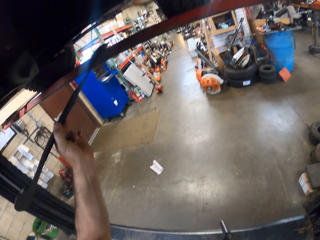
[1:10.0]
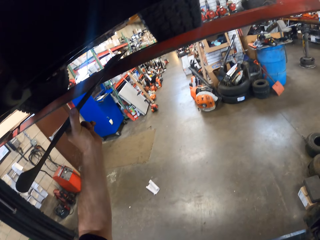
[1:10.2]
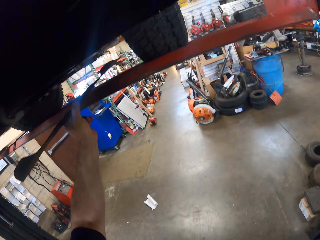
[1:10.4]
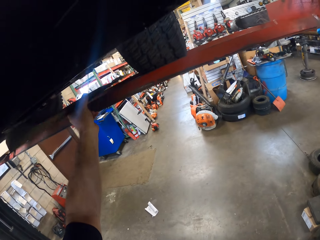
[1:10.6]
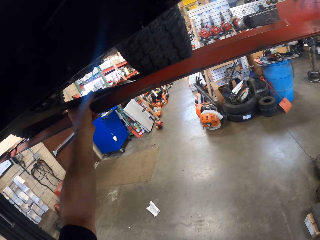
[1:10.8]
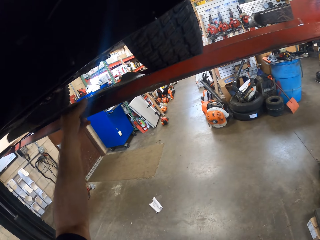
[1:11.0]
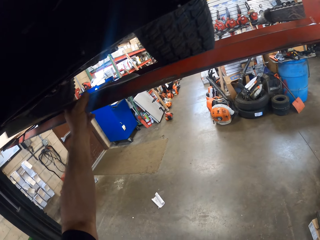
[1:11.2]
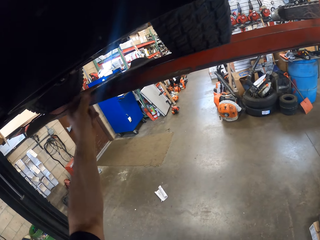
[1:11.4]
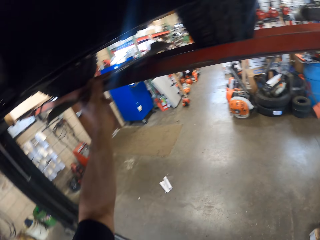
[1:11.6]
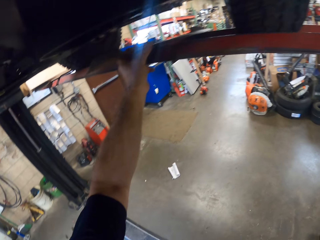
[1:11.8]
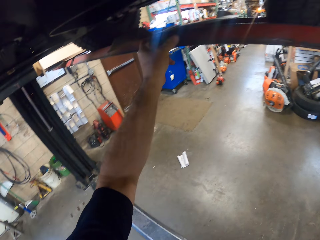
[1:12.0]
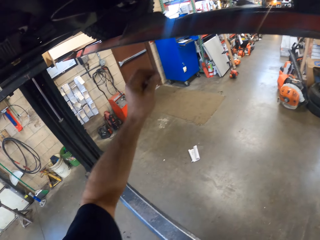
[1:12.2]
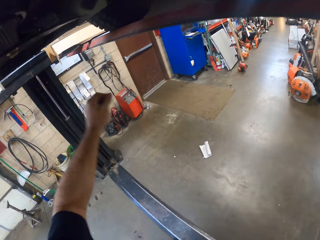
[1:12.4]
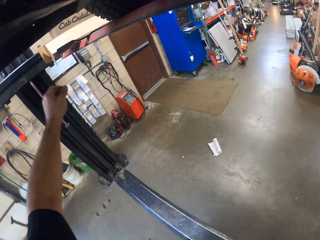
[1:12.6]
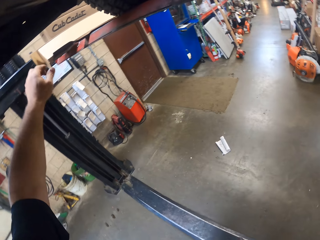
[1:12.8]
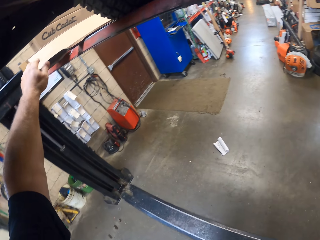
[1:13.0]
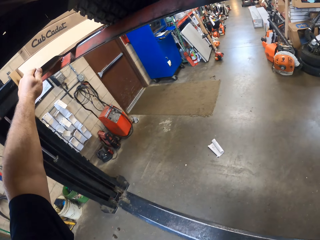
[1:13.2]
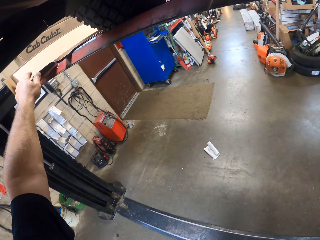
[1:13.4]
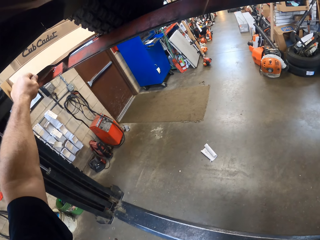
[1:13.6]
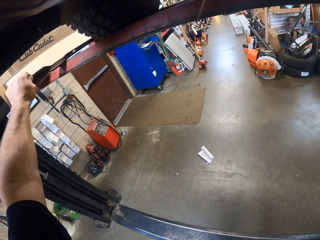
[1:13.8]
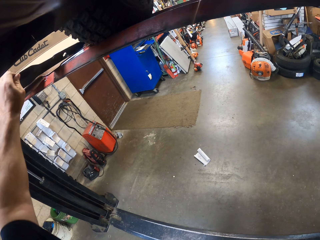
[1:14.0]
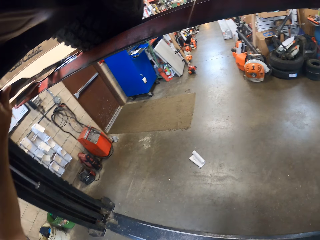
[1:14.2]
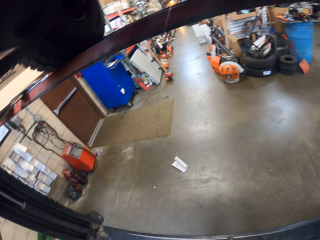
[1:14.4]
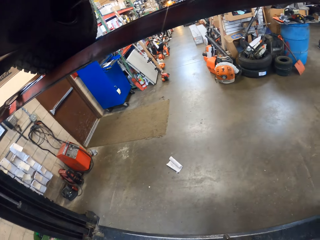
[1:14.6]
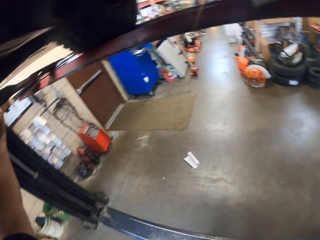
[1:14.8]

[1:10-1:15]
The camera wearer drops the blade on the hydraulic lift platform with his left hand. He picks up another blade on the hydraulic lift platform with his left hand.

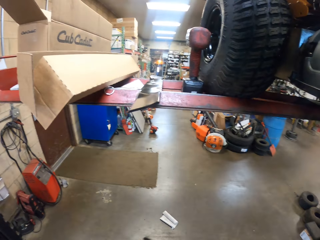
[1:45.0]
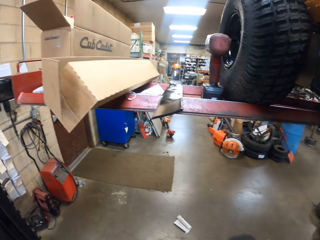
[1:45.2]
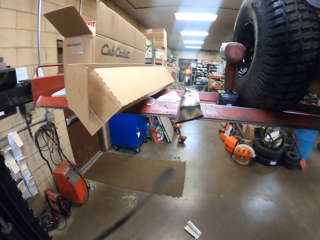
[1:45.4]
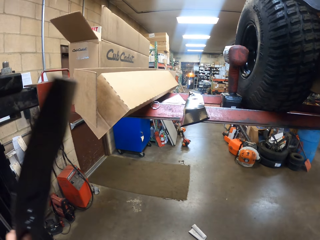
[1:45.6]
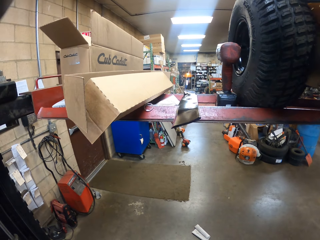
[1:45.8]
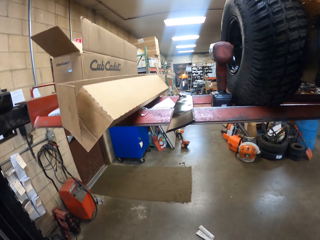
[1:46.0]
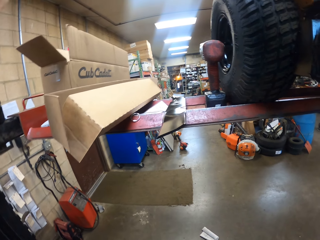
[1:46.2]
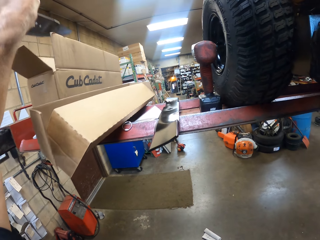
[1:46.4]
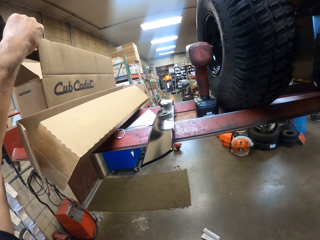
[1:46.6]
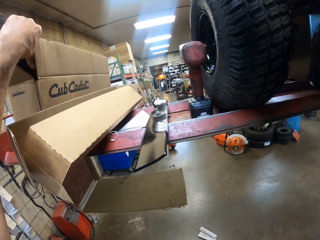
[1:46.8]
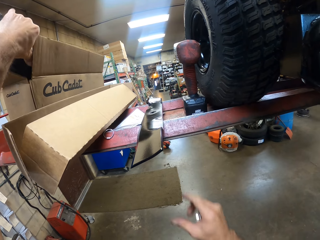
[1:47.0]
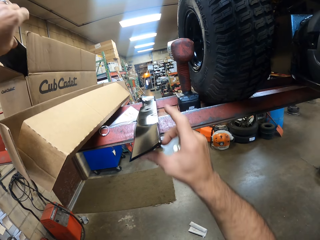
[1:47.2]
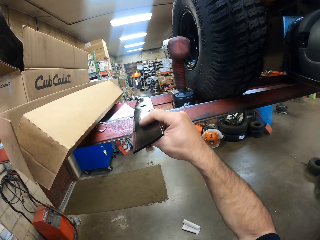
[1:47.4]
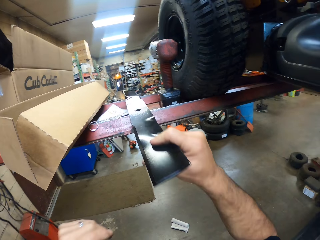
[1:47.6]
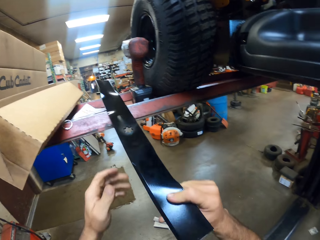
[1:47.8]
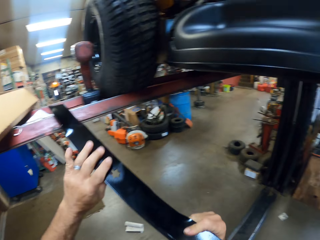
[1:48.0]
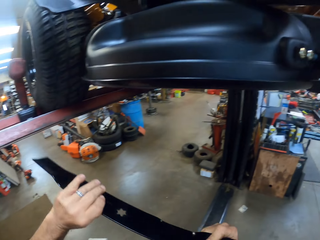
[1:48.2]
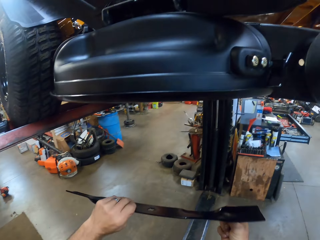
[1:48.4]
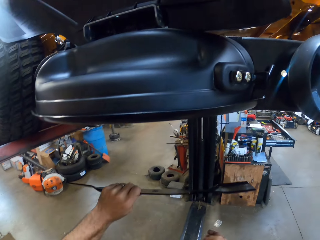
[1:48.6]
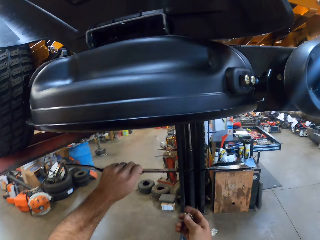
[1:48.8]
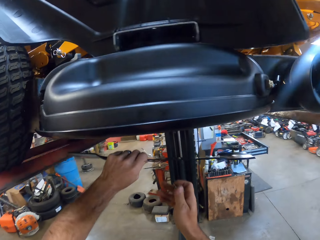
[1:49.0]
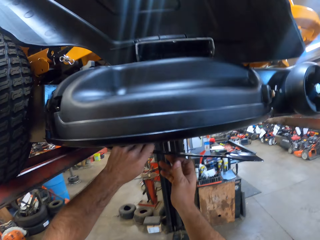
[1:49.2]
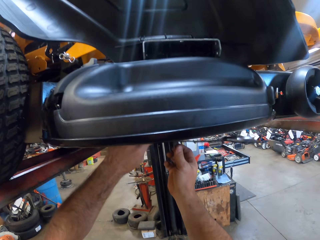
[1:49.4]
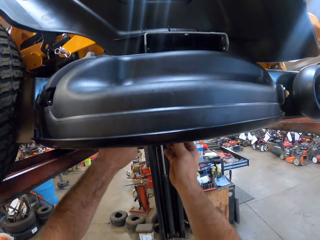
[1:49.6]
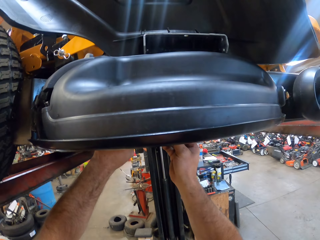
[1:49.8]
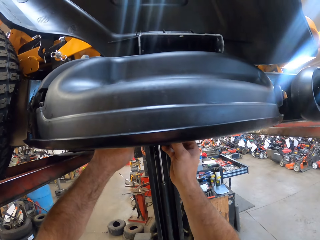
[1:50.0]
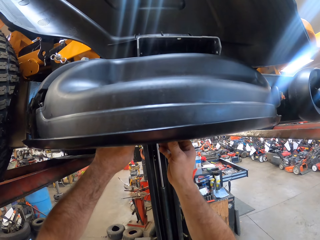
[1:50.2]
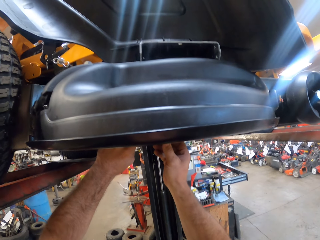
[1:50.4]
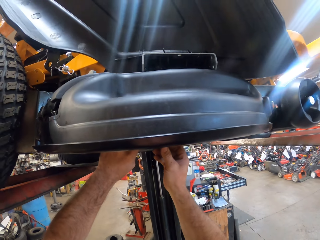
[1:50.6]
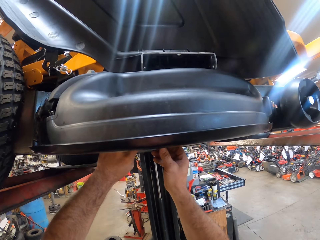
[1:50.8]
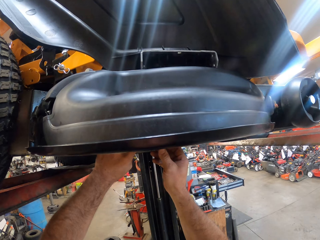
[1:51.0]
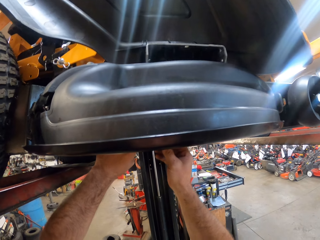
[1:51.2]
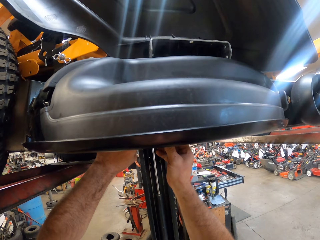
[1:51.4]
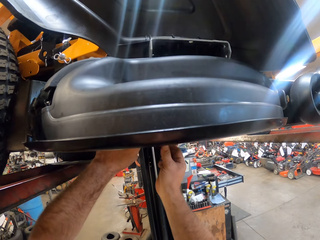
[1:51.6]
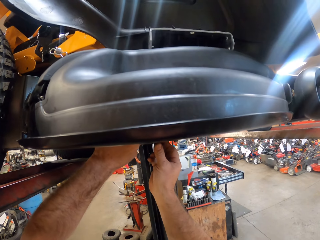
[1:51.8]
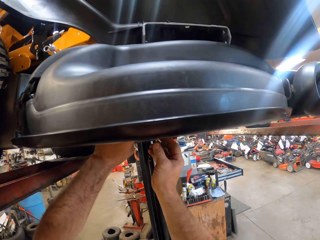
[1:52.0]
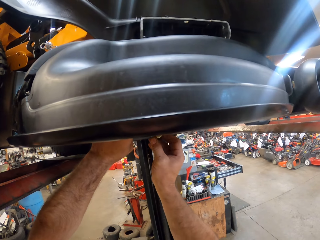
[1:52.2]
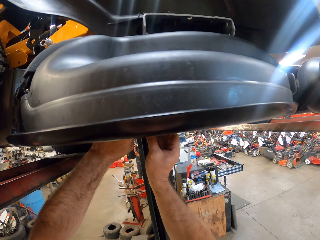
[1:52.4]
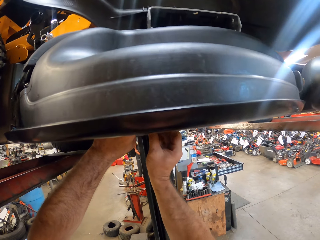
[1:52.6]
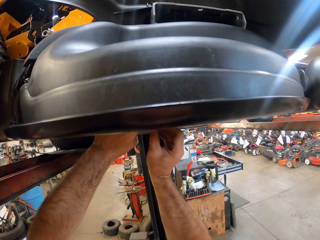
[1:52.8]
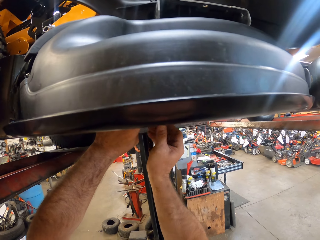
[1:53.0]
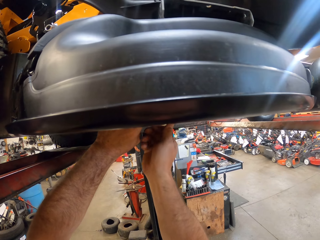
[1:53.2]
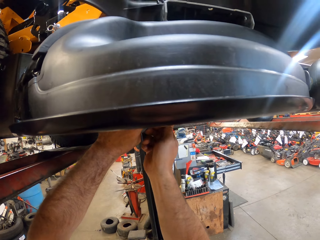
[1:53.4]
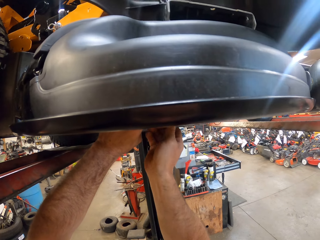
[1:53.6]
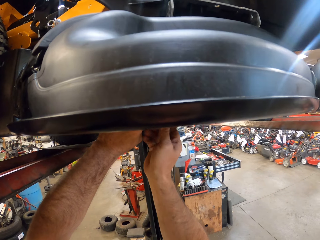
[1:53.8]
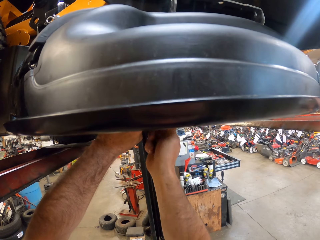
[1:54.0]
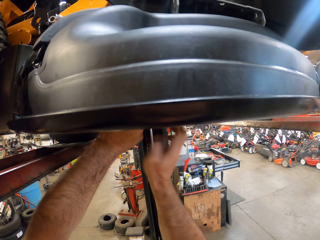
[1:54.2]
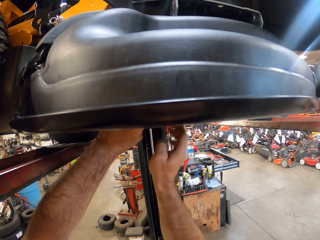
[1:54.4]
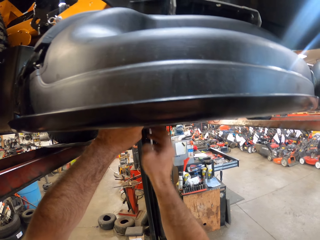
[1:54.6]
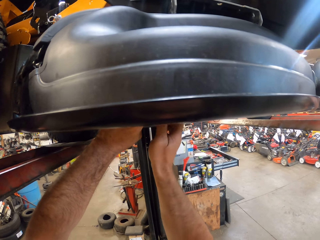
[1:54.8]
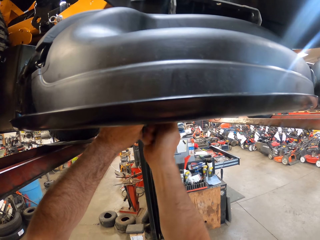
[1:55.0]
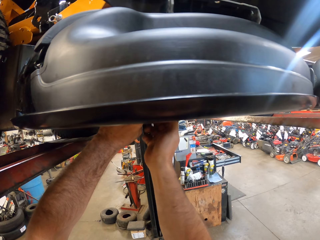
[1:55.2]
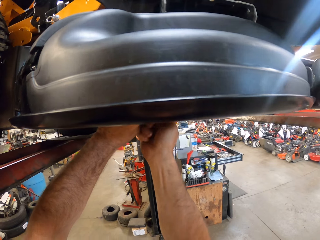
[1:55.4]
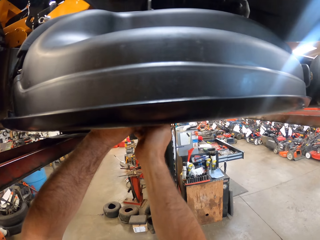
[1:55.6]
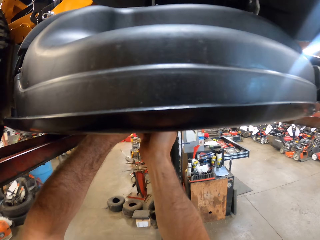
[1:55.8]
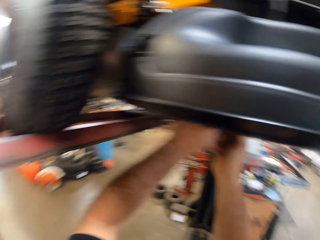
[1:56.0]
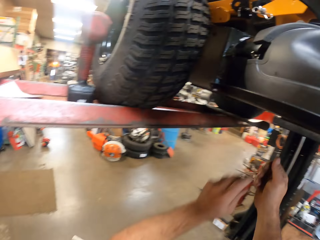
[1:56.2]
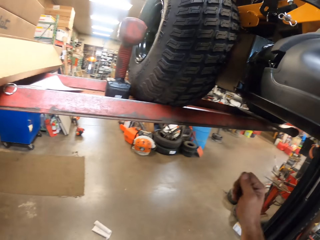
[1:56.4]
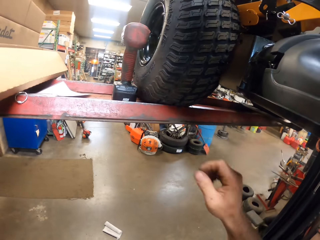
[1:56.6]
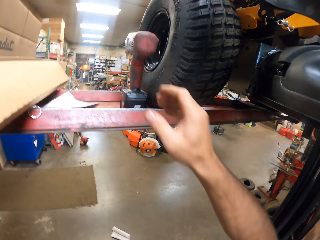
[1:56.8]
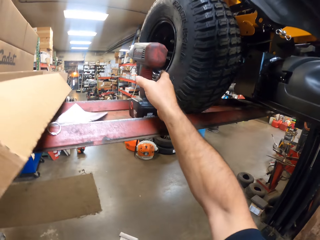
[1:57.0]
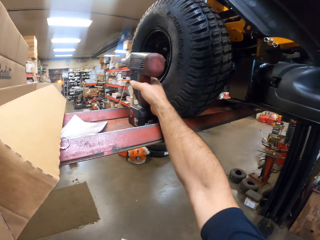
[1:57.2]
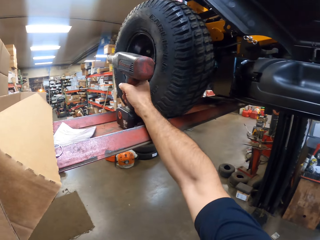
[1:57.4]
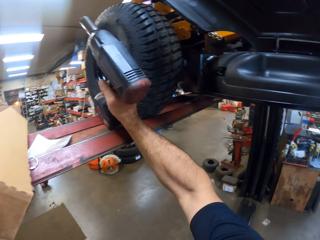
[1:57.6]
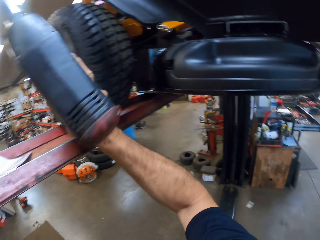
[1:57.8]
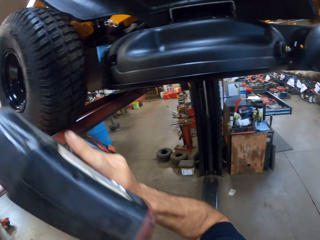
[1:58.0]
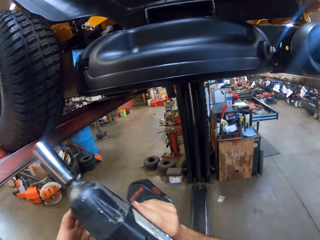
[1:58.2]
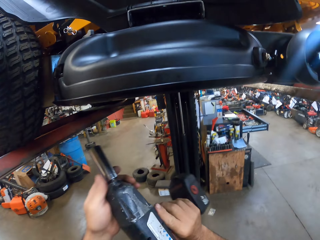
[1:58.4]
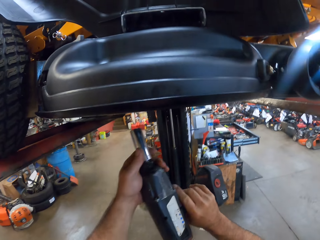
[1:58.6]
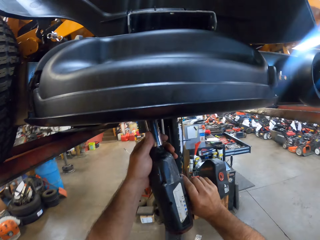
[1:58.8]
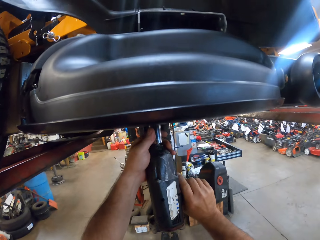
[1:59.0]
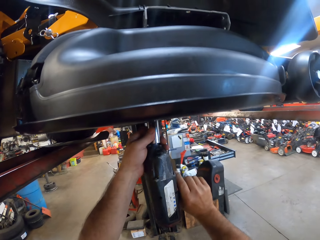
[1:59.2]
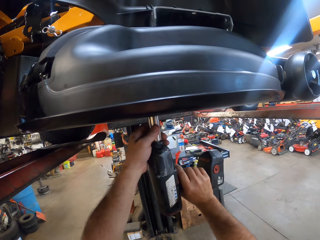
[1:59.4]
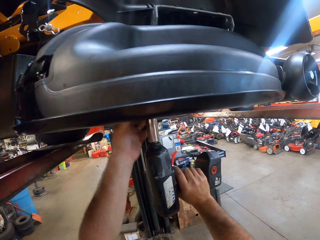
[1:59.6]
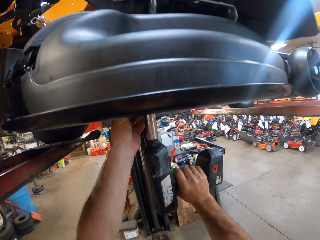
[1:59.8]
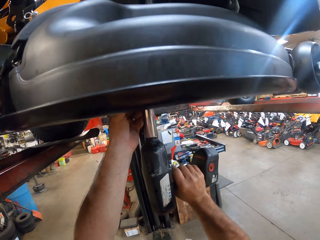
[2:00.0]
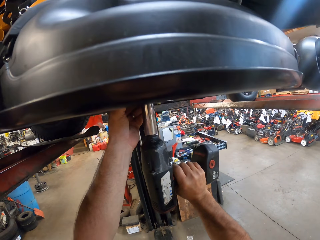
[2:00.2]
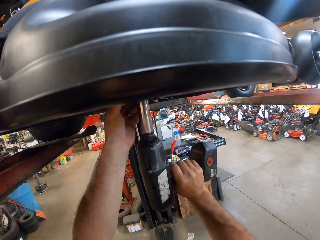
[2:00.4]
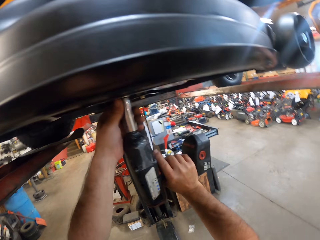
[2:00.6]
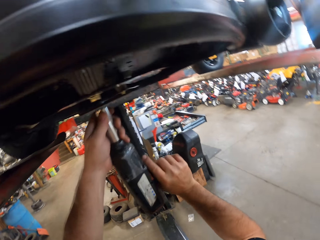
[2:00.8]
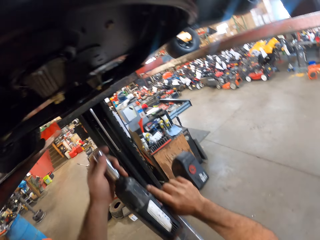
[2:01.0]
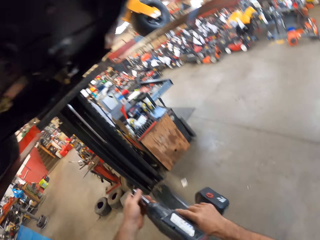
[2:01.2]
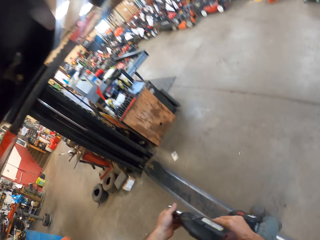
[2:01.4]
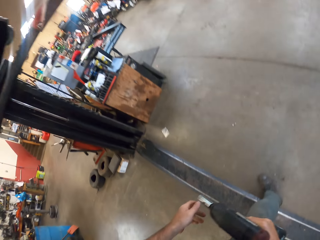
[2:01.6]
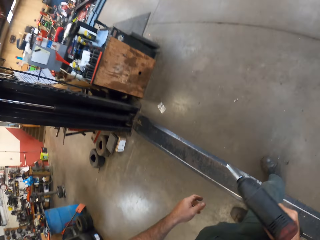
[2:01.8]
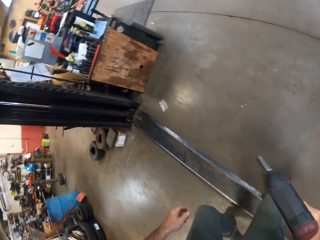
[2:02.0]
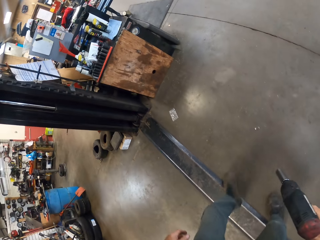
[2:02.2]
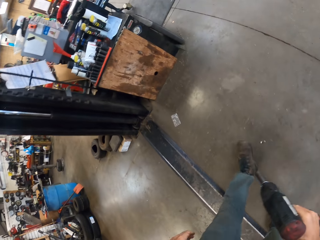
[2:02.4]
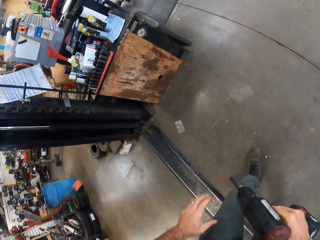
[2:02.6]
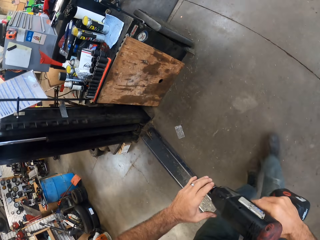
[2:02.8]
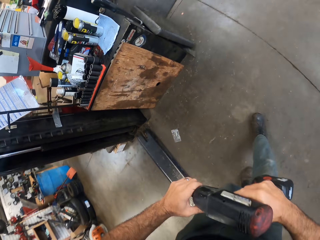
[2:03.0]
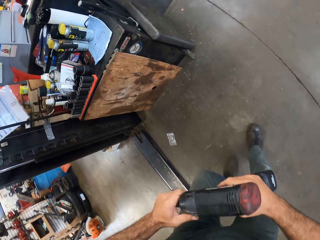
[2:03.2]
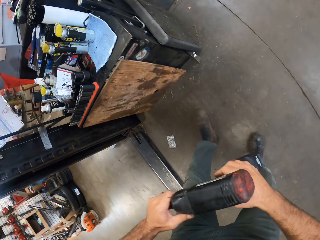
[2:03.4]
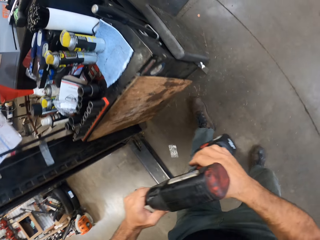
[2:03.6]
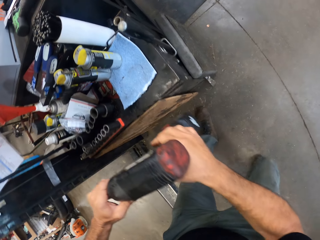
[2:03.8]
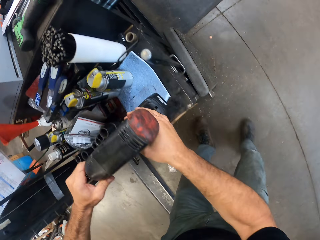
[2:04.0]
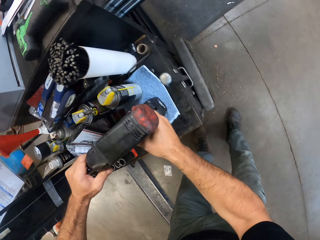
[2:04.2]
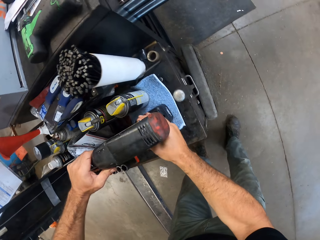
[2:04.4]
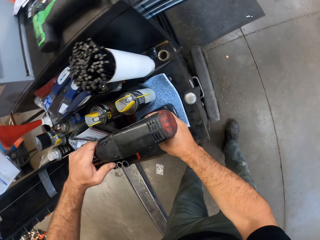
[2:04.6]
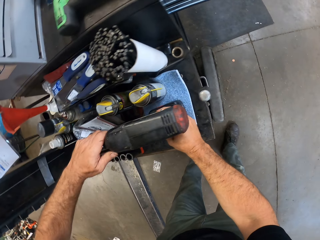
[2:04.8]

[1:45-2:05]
The camera wearer drops the blade in a paper box with his left hand. He picks up another blade on the hydraulic lift platform with his right hand. He fixes something with a bolt. He places the blade in the mower deck with his left hand. He screws the hex nut on the blade with his right hand. He picks up the cordless impact wrench or hand drill on the hydraulic lift platform with his right hand. He tightens the hex nut on the blade with the cordless impact wrench in both hands. He walks around and puts the hand drill down.
